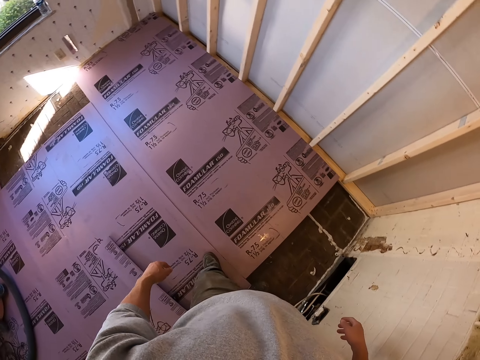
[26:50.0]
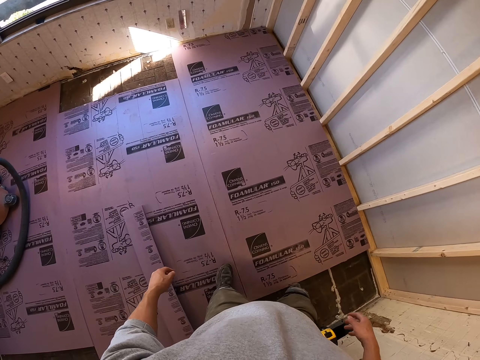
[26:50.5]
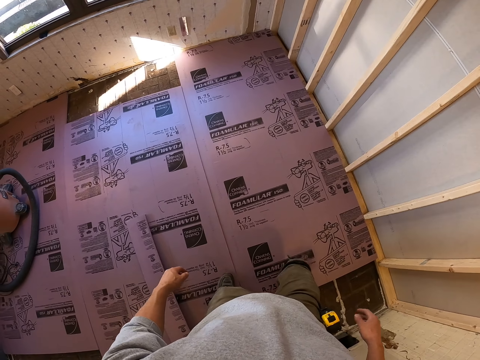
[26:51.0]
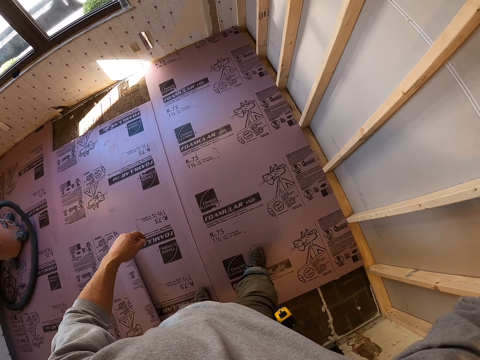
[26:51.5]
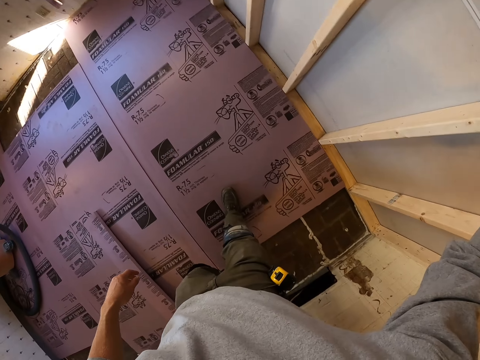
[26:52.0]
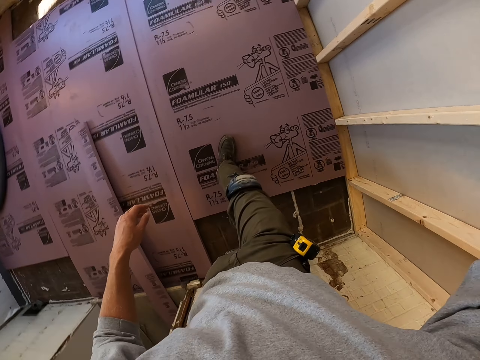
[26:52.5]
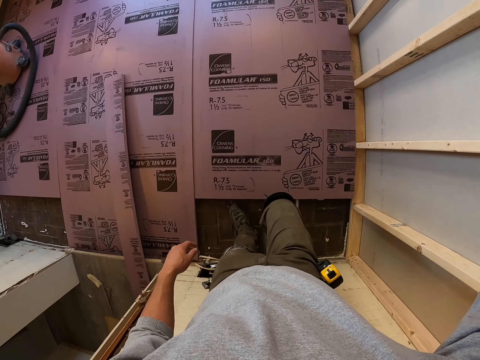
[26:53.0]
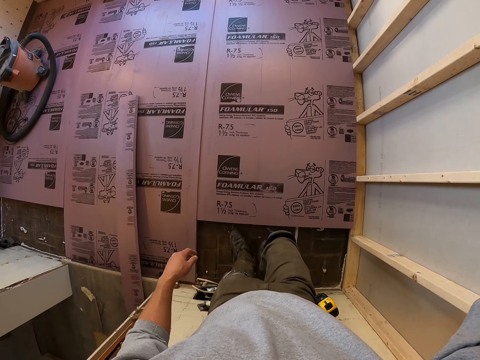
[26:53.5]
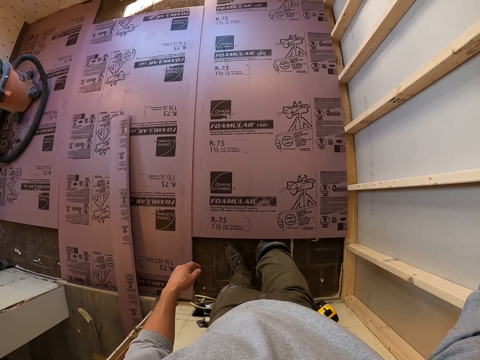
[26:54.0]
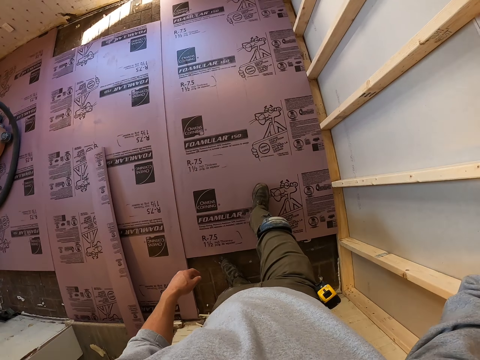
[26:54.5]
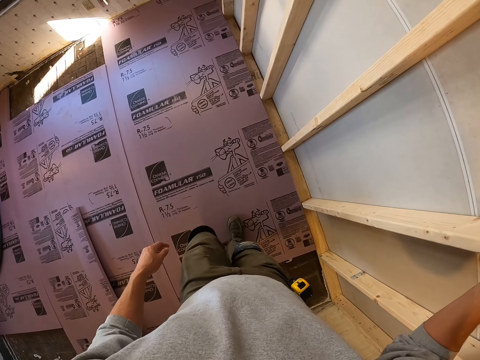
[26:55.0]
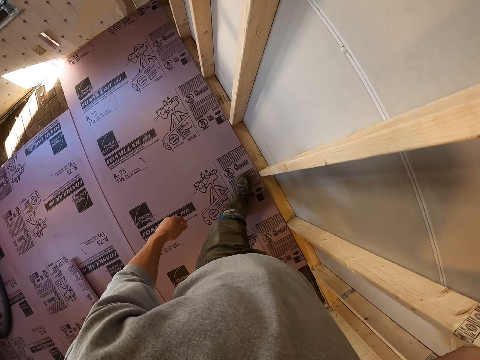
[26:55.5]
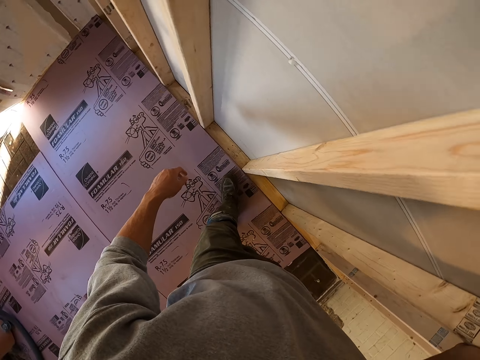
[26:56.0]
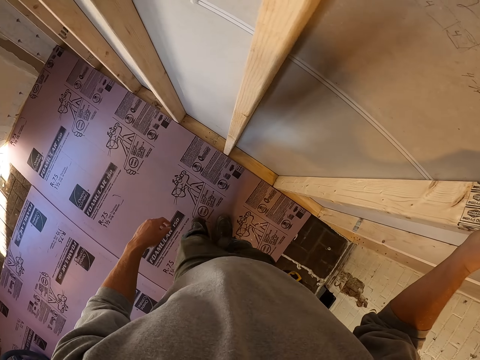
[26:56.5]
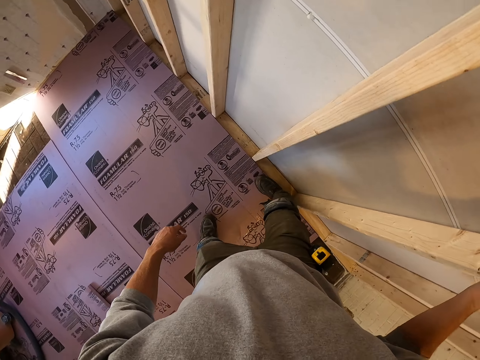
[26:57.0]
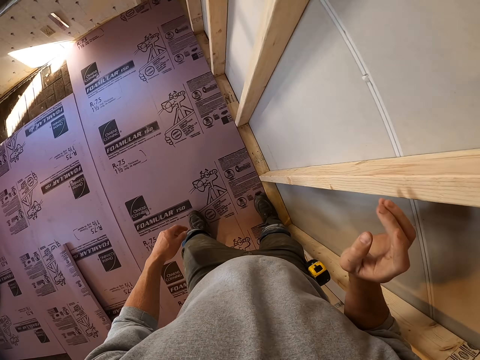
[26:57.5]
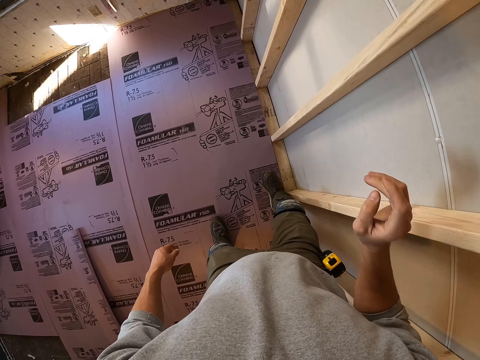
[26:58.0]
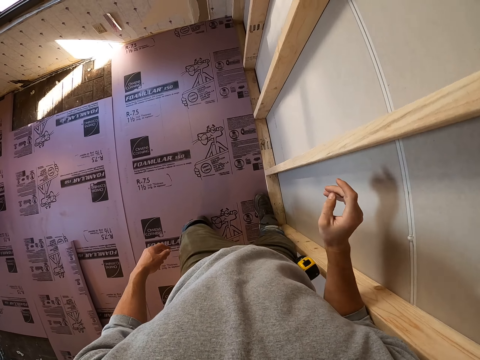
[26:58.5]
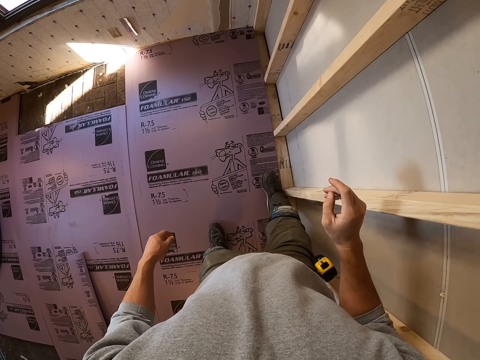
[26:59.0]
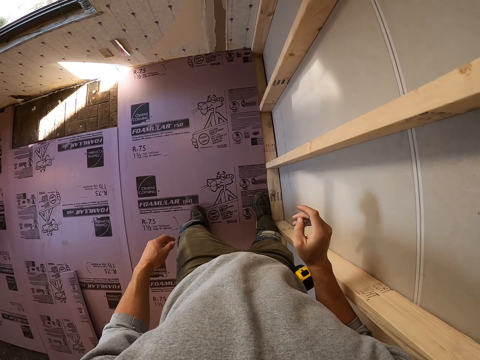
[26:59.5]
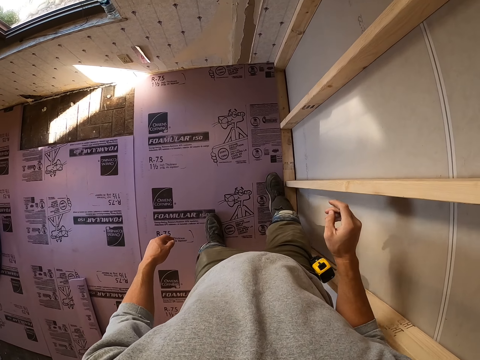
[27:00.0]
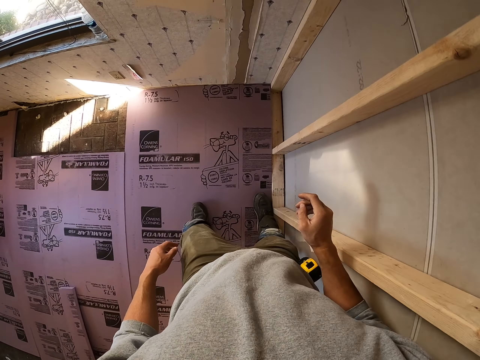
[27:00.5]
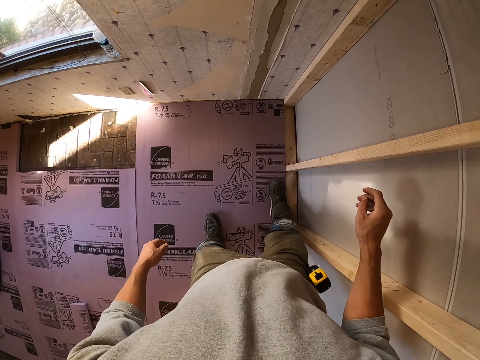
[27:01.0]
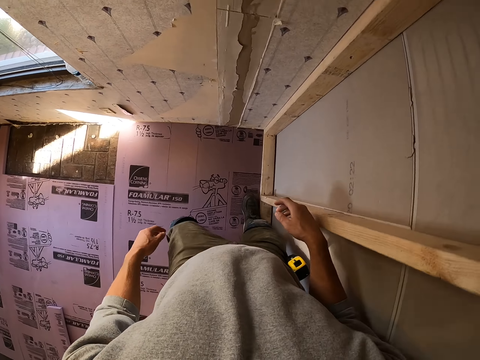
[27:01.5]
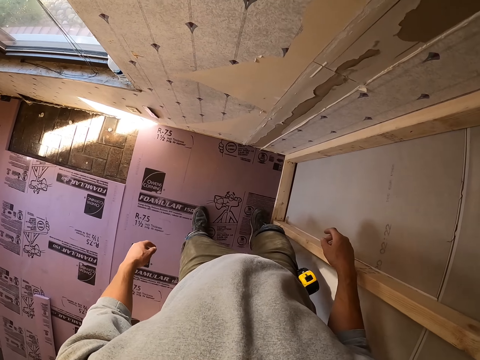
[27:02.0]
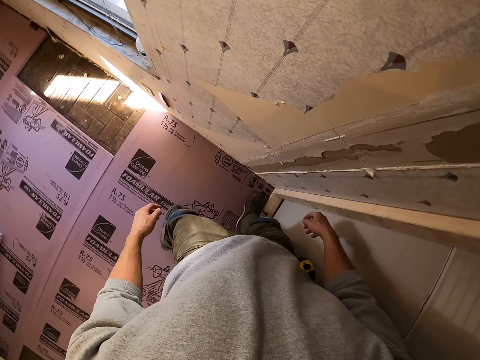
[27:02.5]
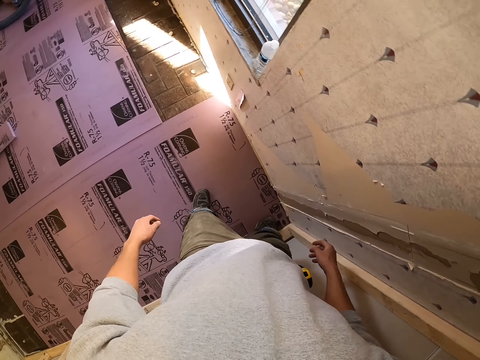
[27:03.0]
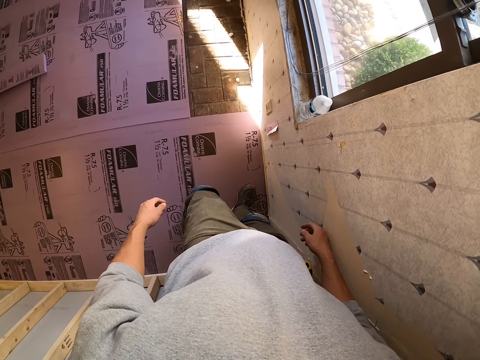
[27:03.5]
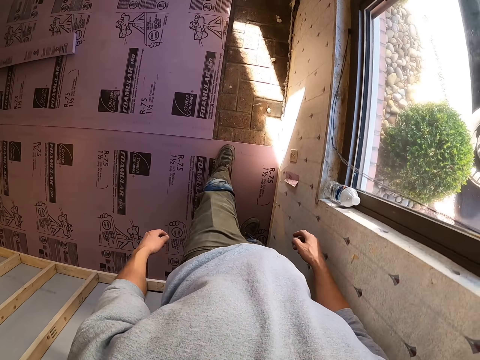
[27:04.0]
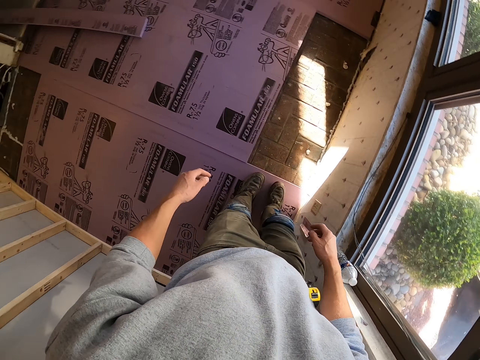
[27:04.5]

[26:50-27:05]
The camera wearer moves the plywood or carton floor board with the leg. They step on the carton floor board. They press the plywood down.

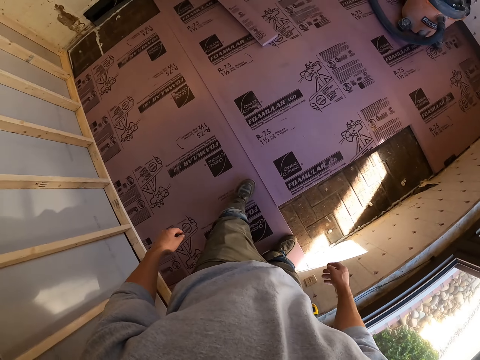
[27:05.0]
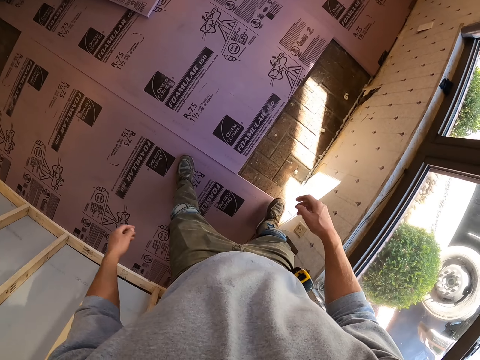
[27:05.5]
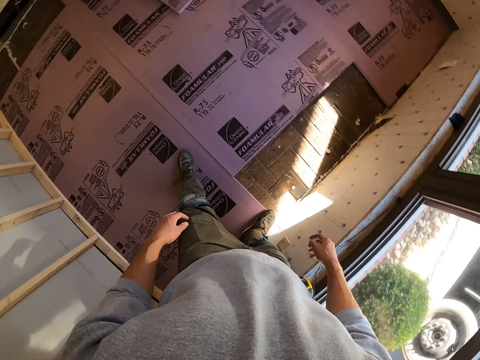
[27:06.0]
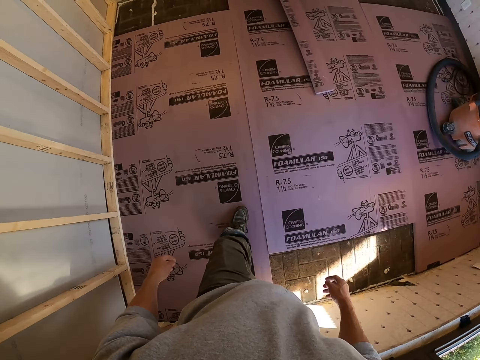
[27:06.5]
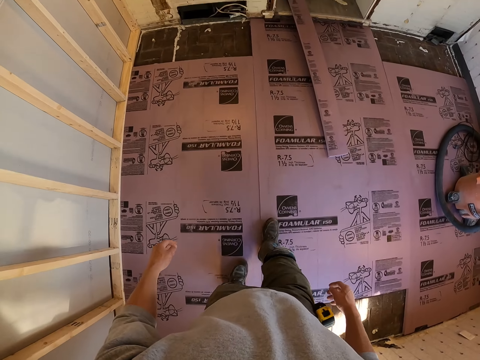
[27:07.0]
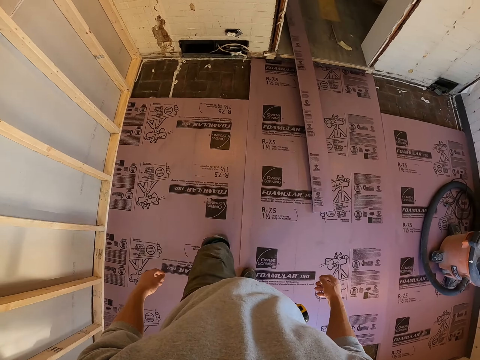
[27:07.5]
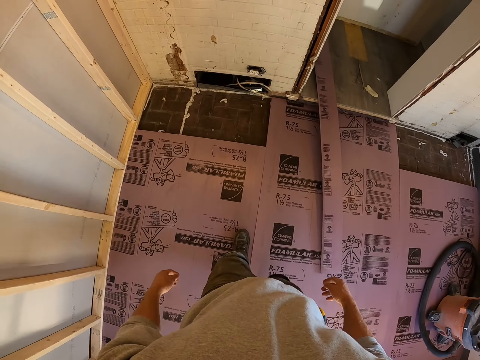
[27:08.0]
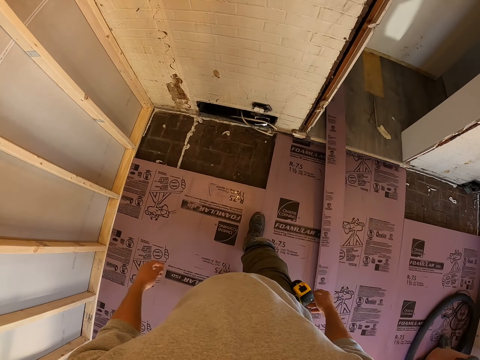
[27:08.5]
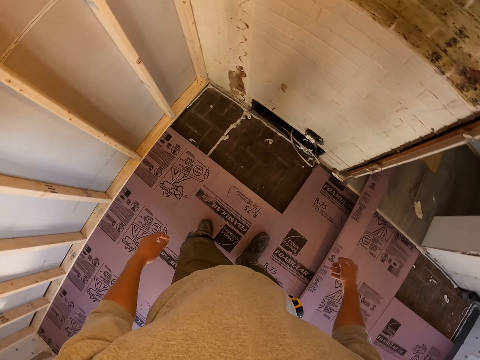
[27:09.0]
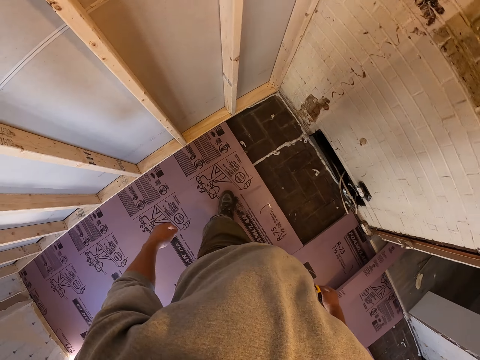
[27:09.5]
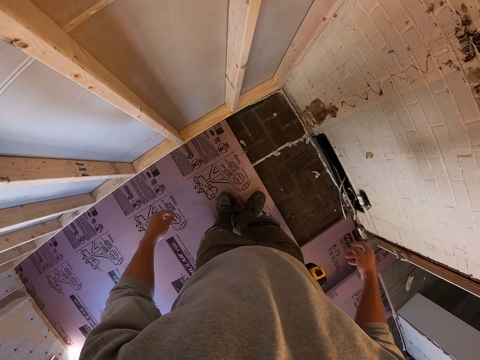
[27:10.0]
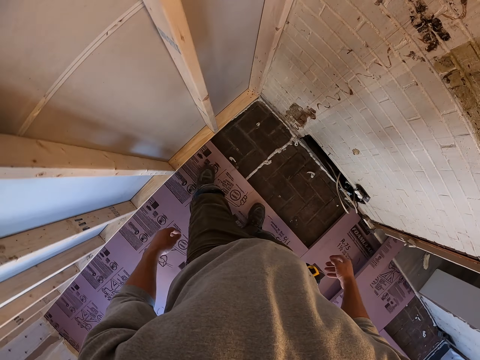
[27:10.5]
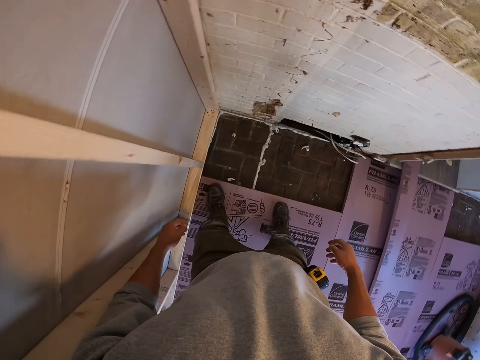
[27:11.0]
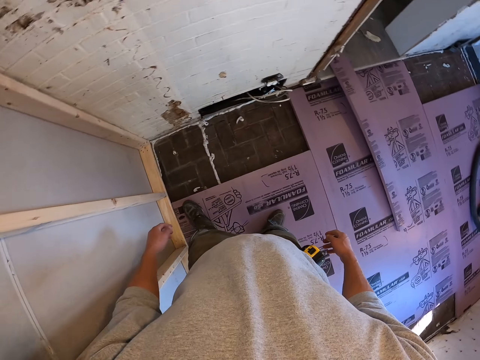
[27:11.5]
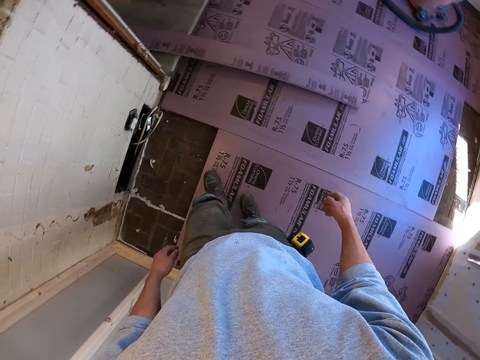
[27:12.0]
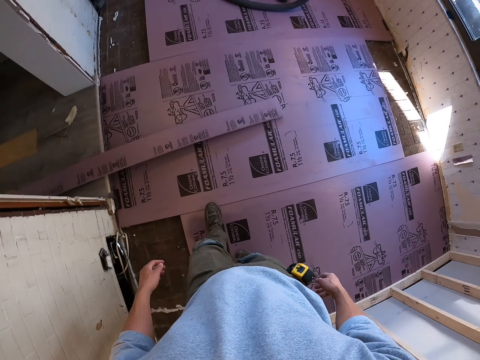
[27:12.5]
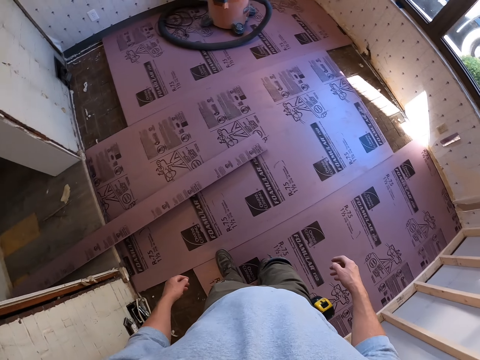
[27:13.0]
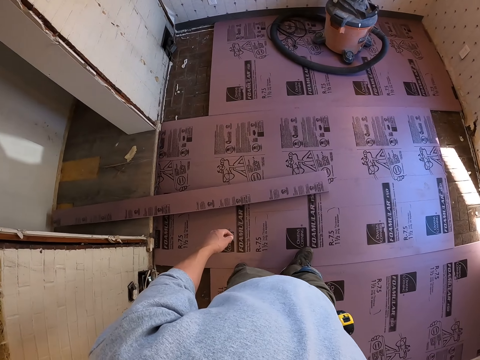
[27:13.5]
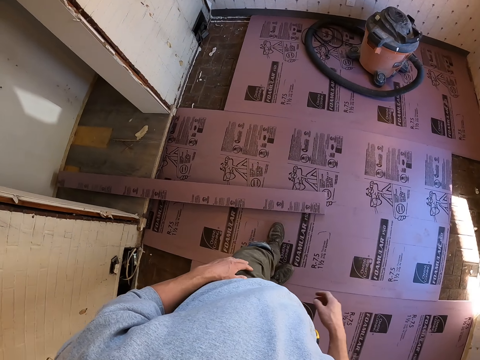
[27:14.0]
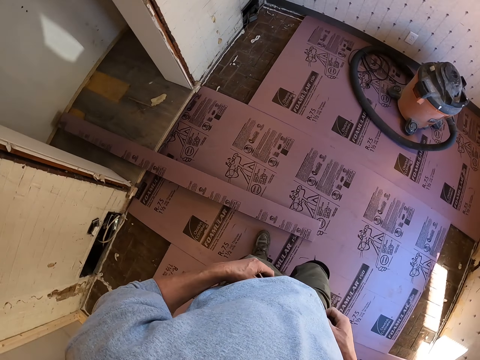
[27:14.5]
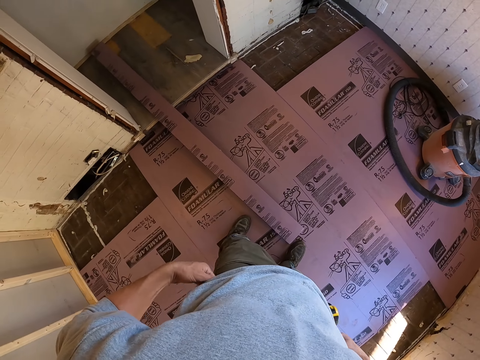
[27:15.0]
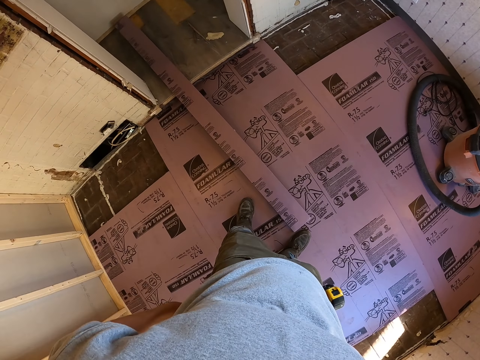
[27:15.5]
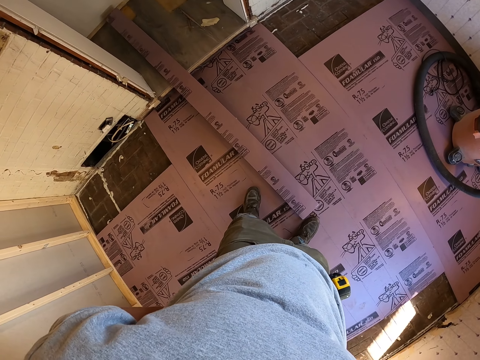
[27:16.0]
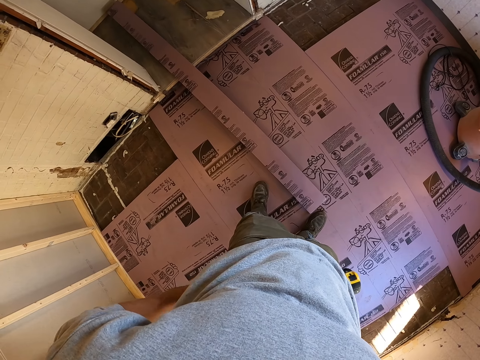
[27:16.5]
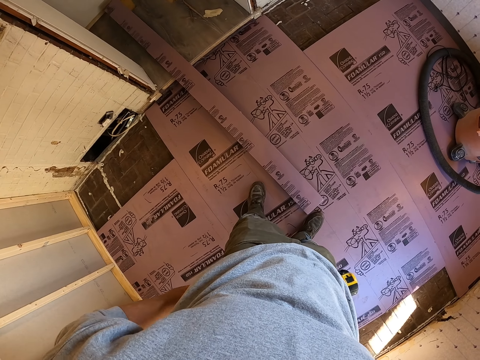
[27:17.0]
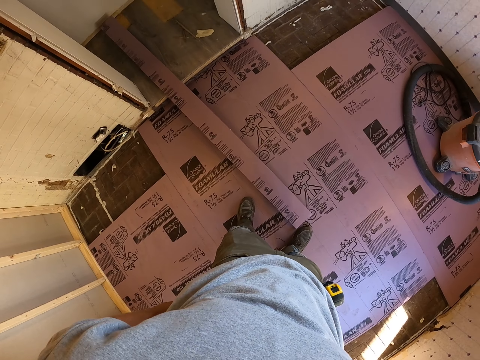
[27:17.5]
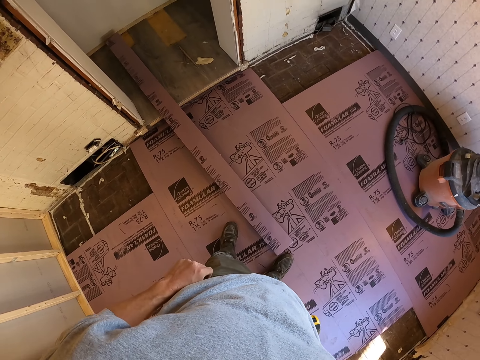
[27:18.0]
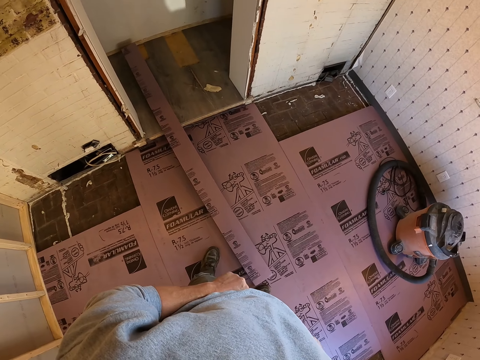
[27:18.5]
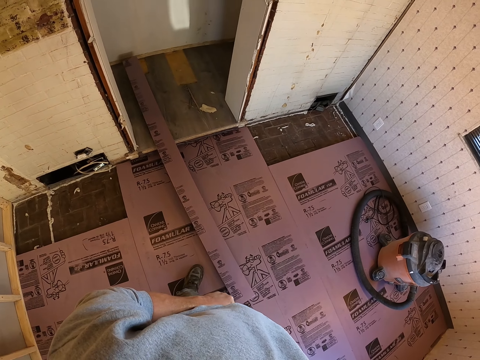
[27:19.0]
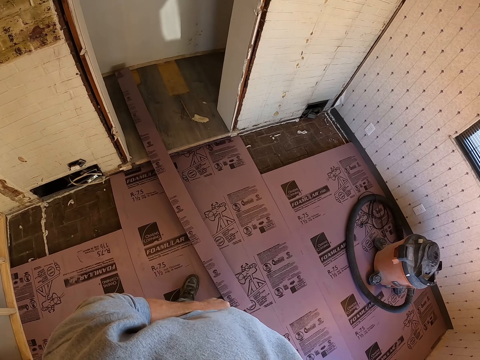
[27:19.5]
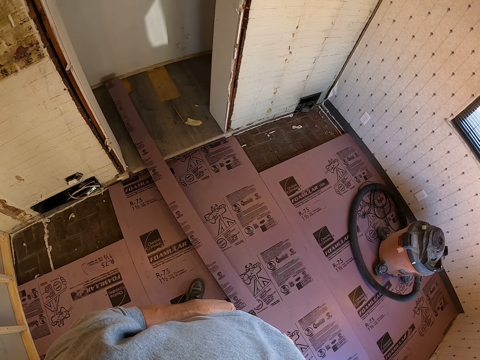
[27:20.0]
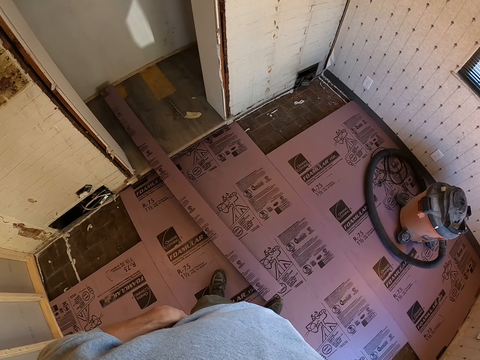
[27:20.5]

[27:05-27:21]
The camera wearer lifts his trouser up.
